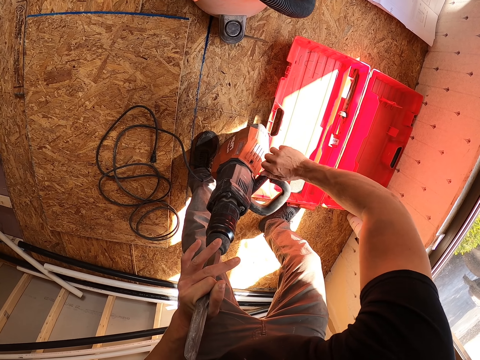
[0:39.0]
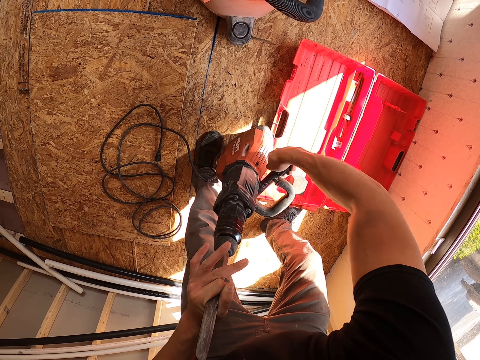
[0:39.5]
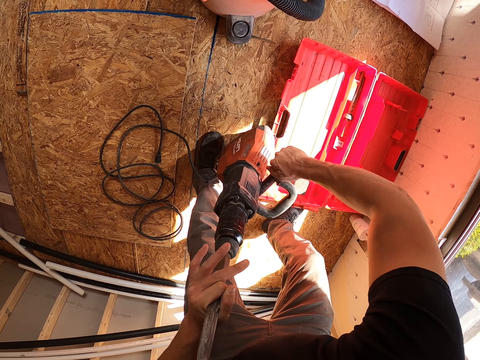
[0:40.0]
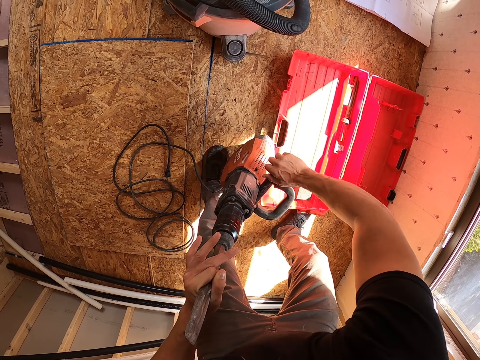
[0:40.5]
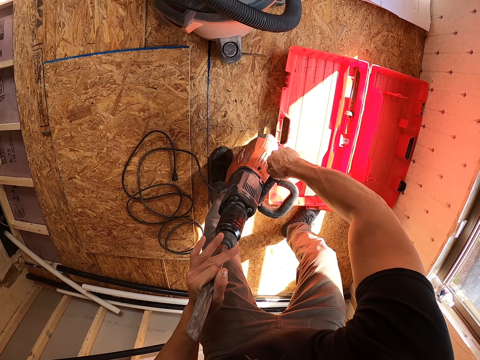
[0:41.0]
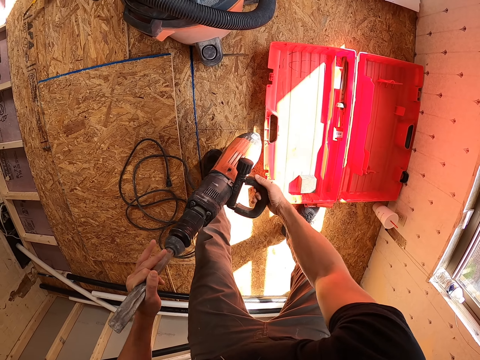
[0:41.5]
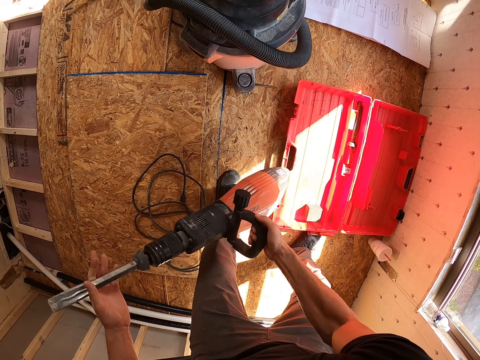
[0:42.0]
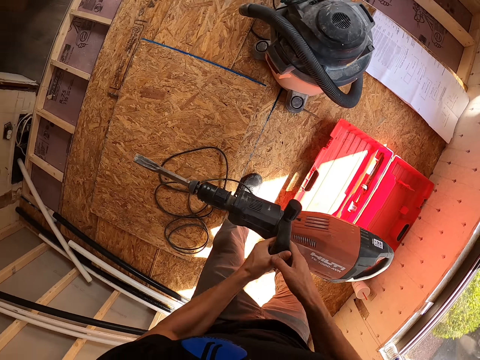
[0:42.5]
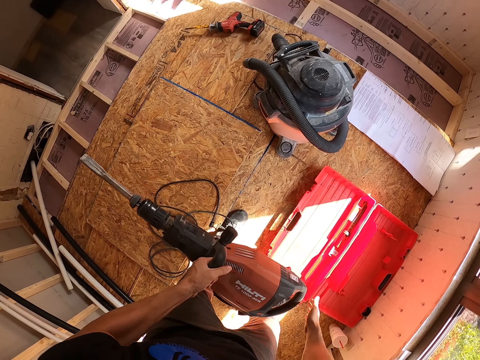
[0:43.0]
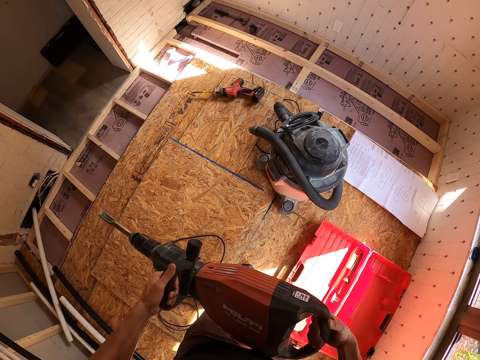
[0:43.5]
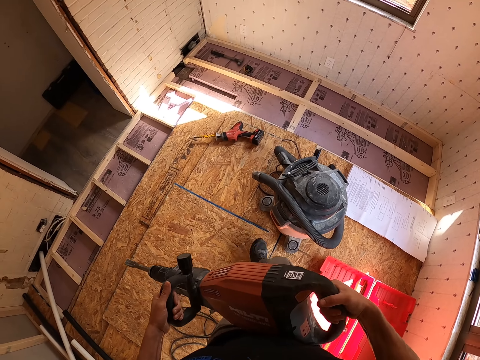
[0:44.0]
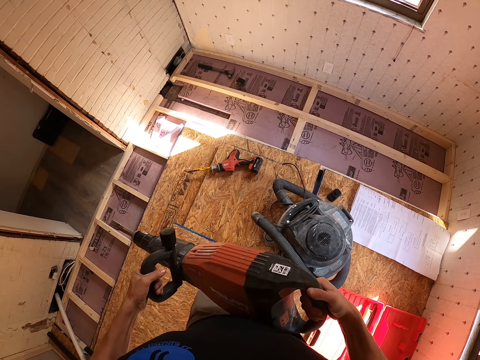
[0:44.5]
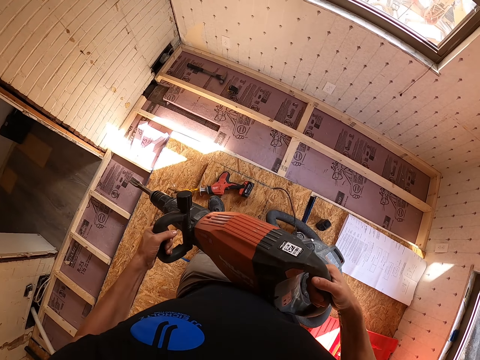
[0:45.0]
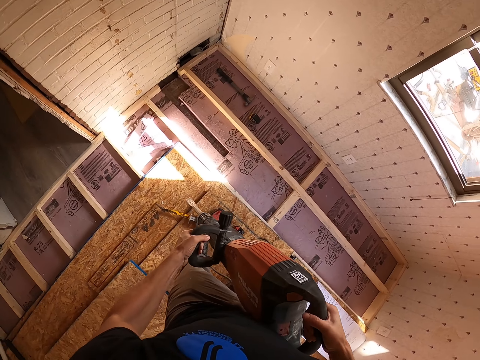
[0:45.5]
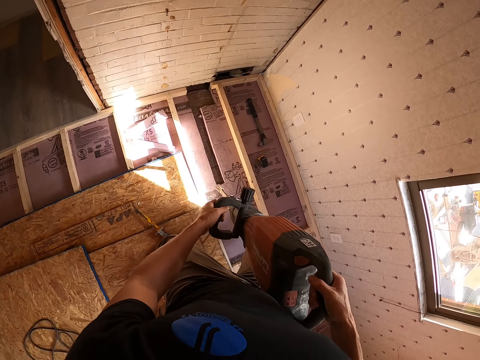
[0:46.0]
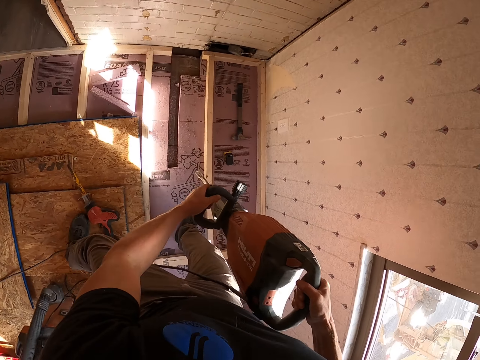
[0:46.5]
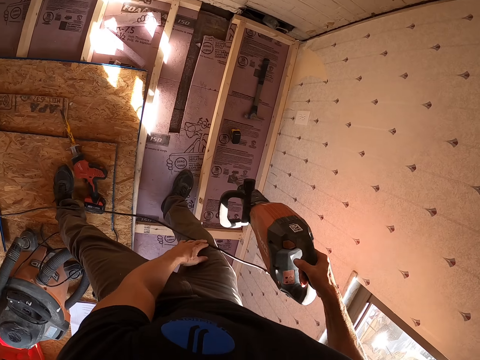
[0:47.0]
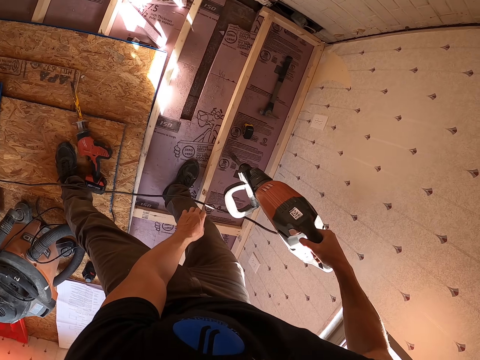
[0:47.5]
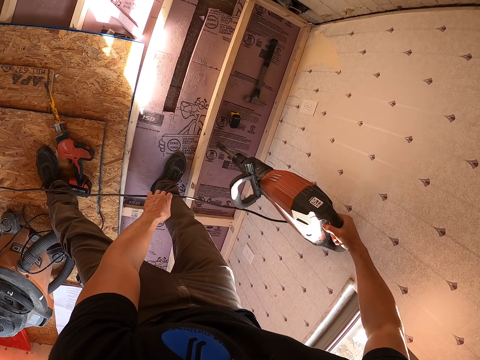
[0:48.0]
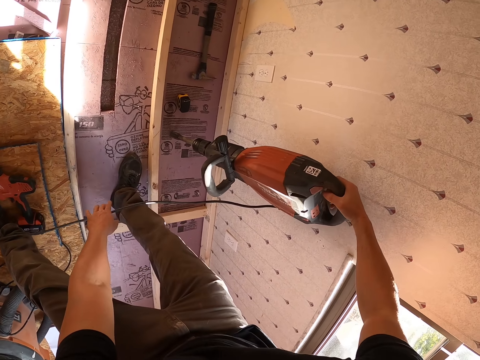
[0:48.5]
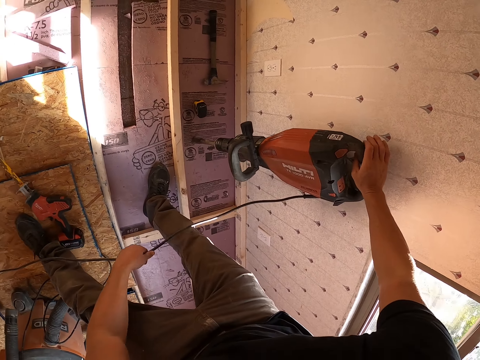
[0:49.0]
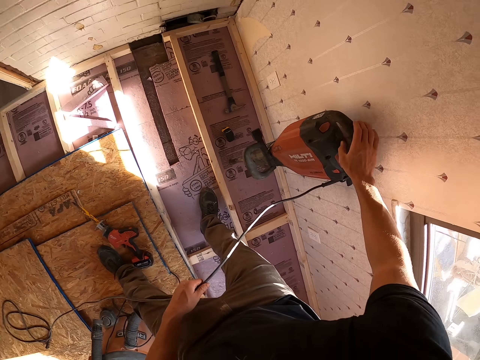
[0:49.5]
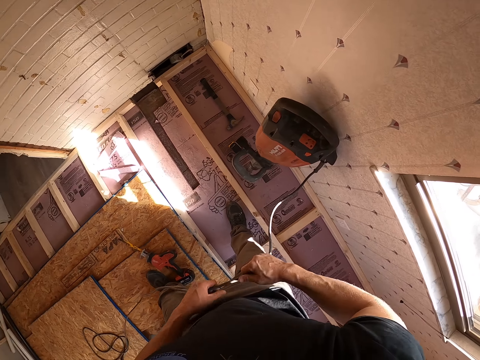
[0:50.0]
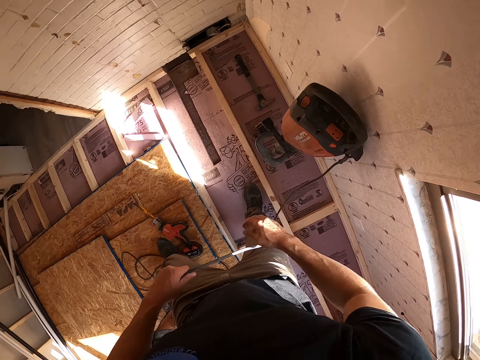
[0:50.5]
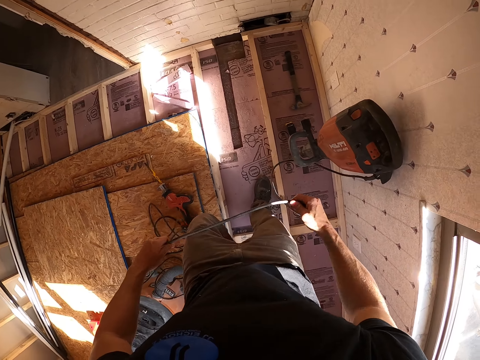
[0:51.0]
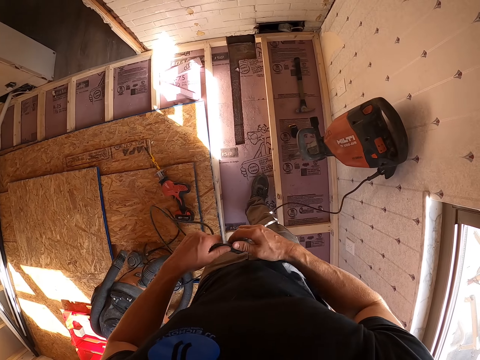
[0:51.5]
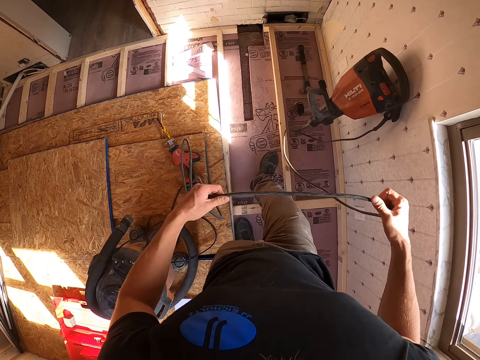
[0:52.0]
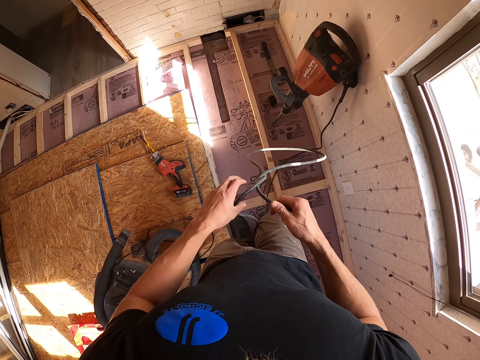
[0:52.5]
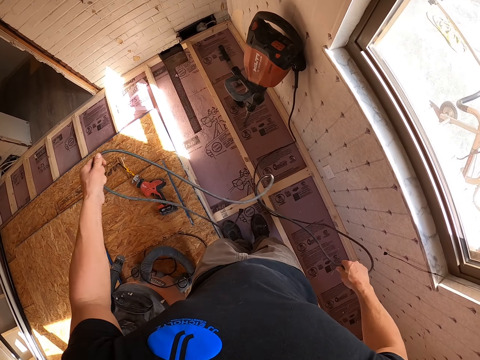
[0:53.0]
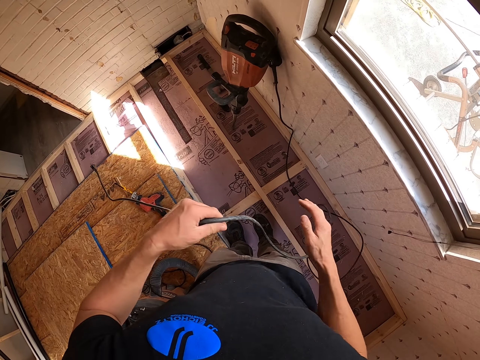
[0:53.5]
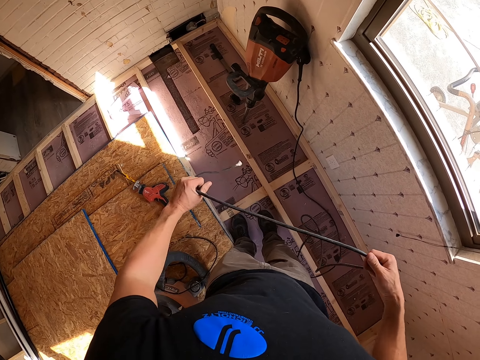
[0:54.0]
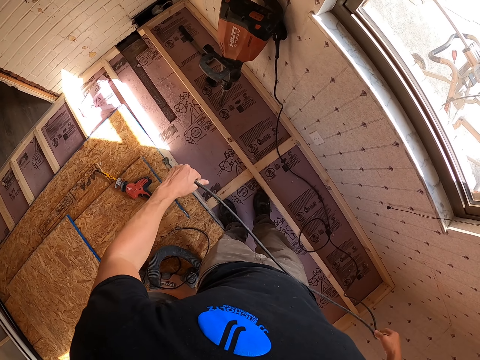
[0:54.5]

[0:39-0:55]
The camera wearer walks around. They stand near the wall. They put the driller down. They straighten the wire cable.

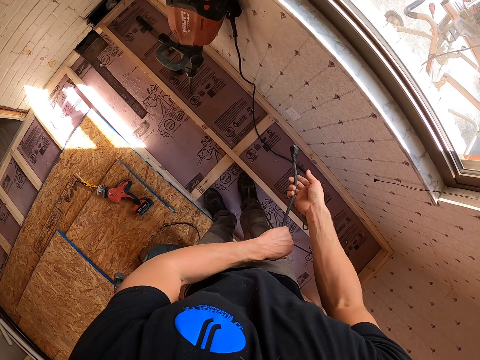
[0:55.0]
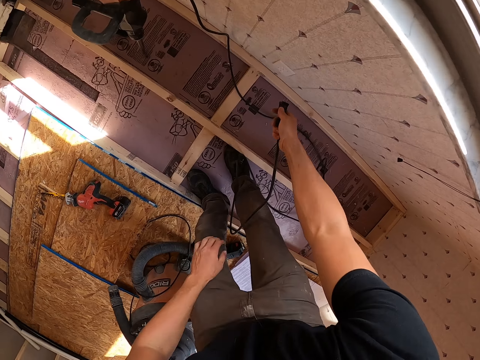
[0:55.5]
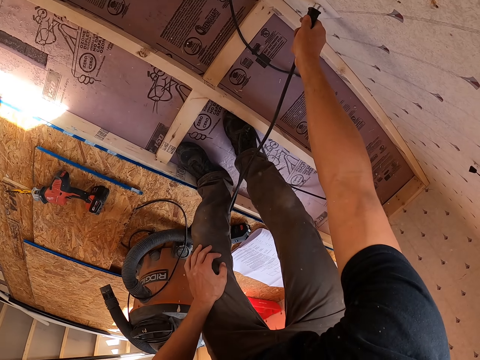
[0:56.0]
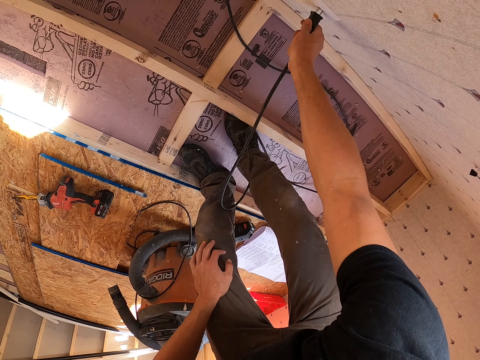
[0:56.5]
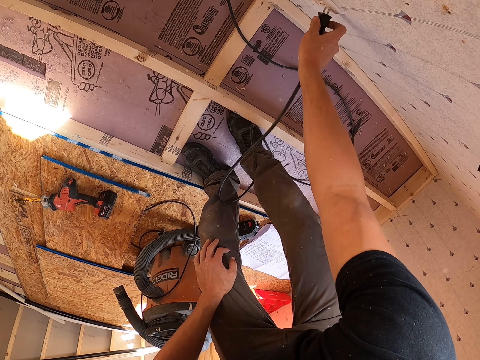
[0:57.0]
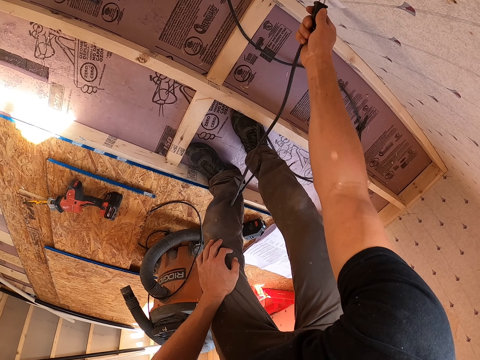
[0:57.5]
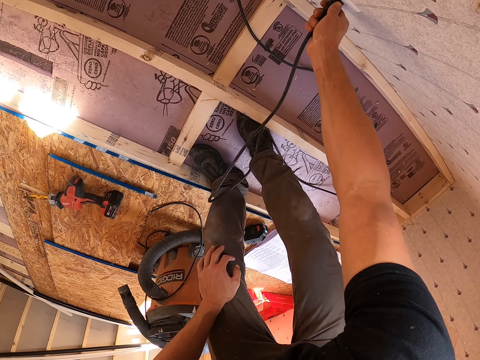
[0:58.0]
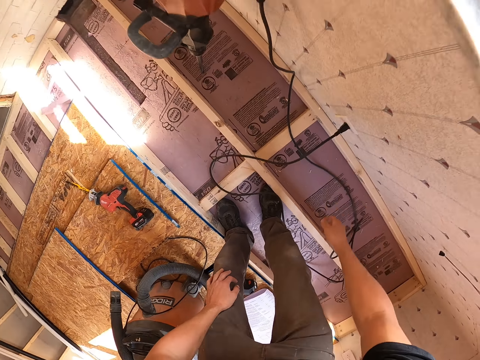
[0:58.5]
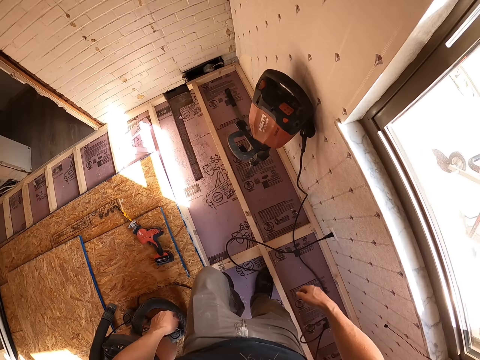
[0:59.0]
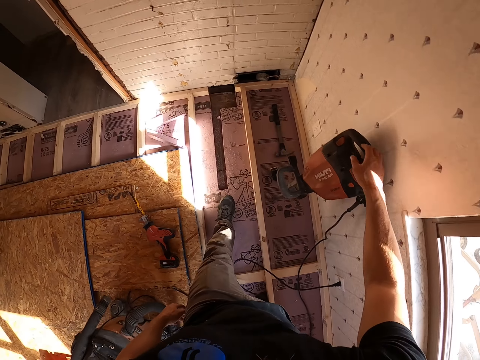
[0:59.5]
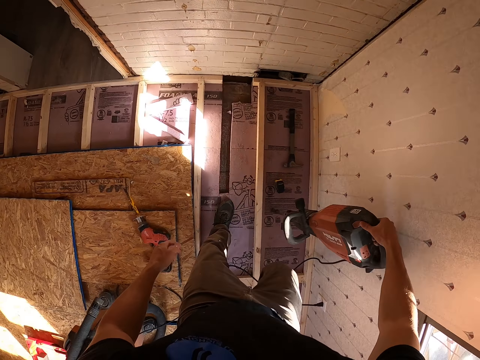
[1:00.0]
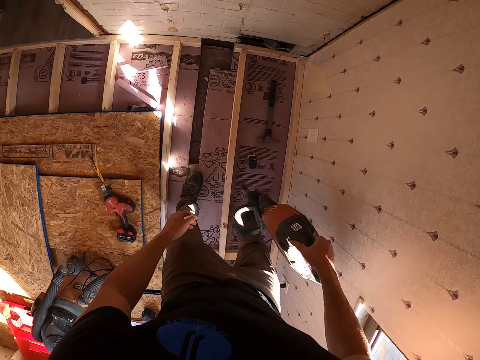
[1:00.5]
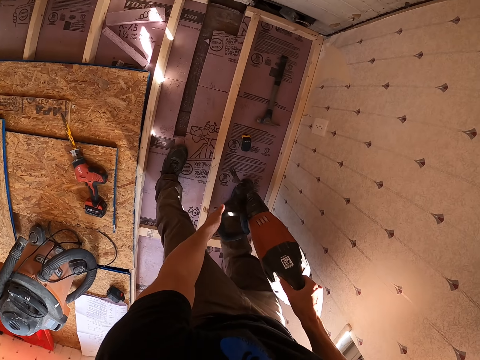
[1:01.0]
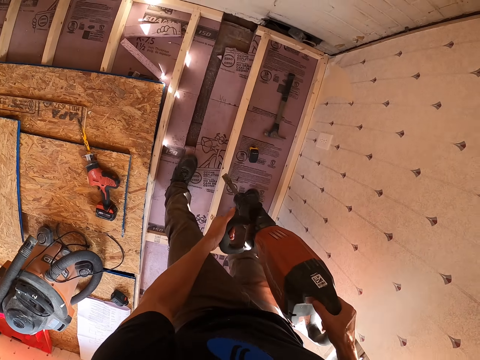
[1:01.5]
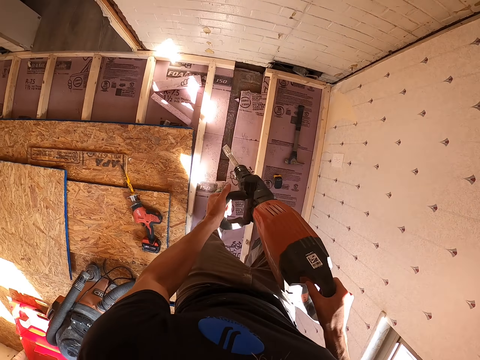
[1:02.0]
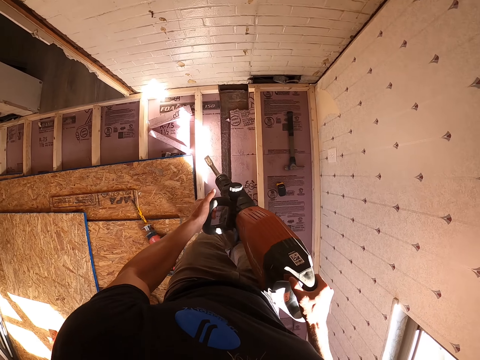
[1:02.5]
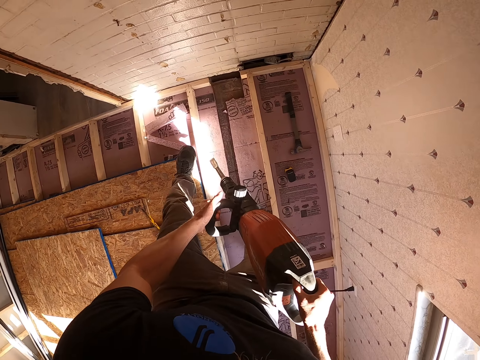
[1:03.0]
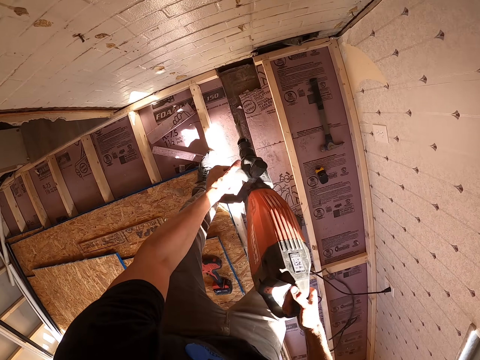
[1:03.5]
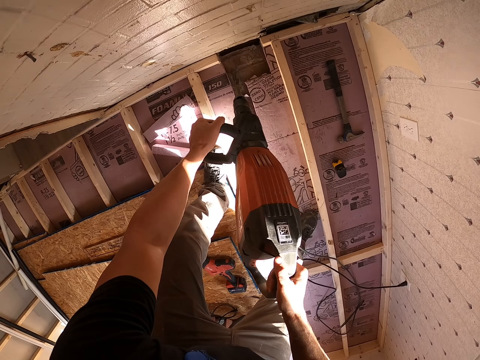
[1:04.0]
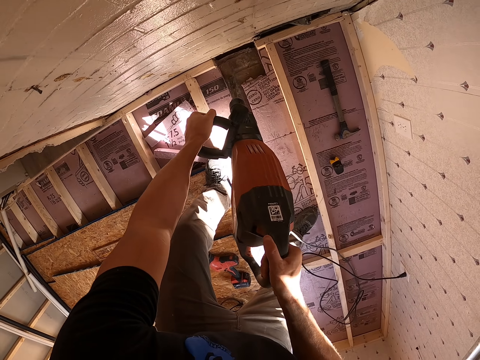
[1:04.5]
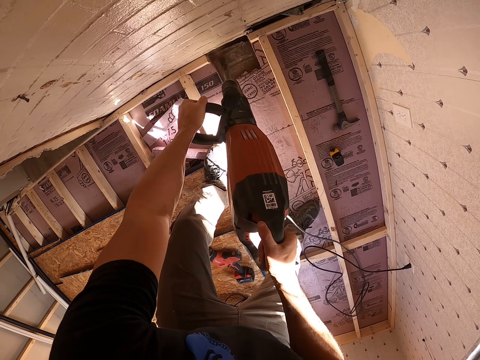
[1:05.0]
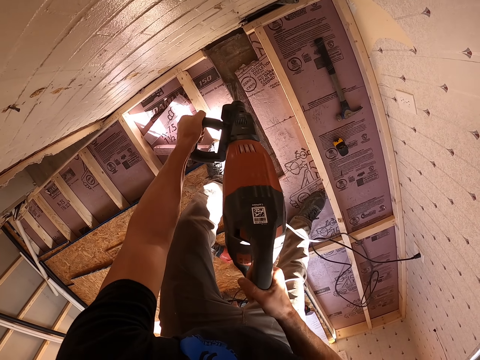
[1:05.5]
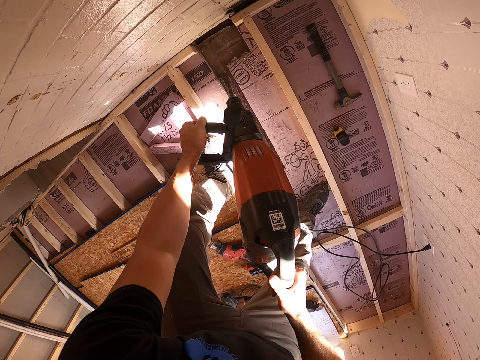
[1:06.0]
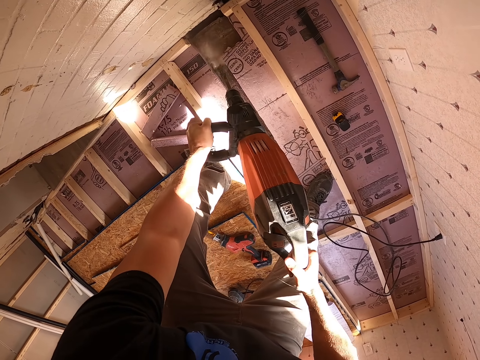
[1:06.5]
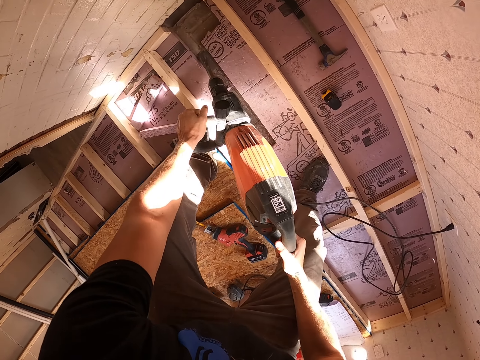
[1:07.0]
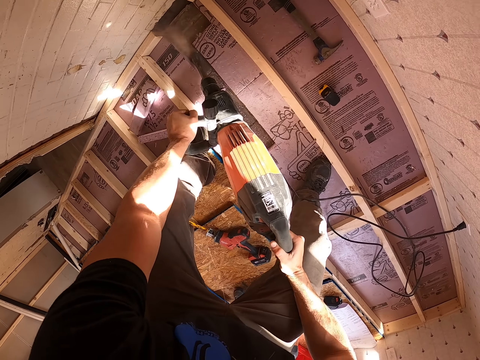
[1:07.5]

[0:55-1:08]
The camera wearer fixes the wire cable on the socket. They put the rock drill in the socket. They drill the ground.
